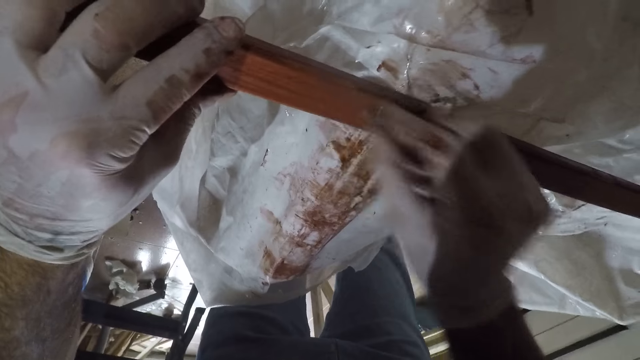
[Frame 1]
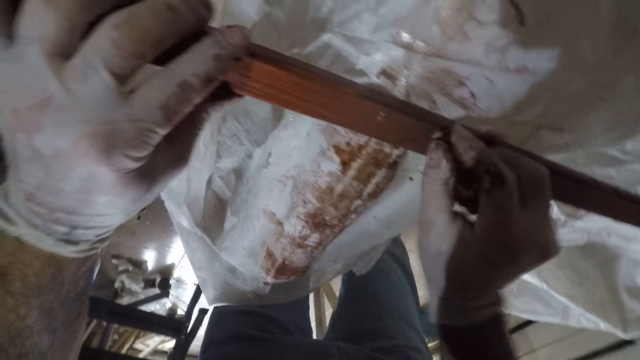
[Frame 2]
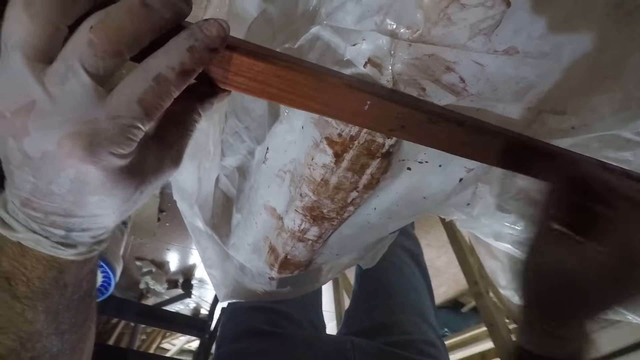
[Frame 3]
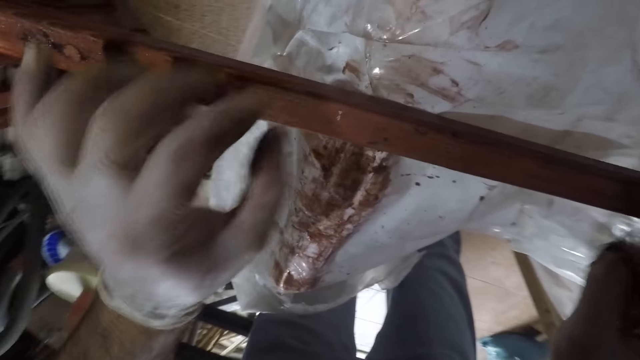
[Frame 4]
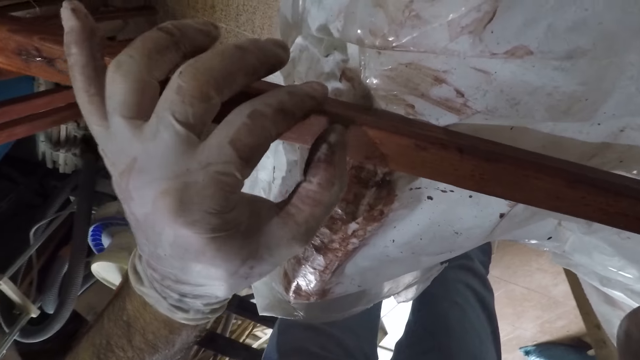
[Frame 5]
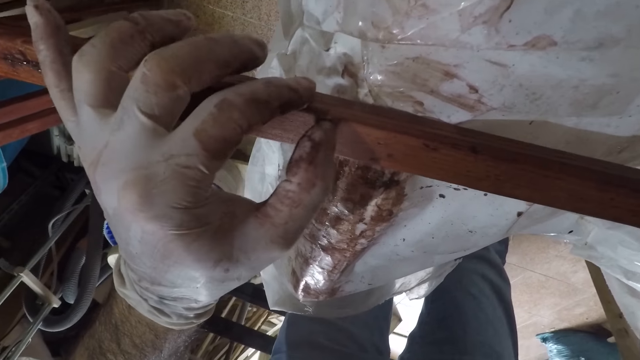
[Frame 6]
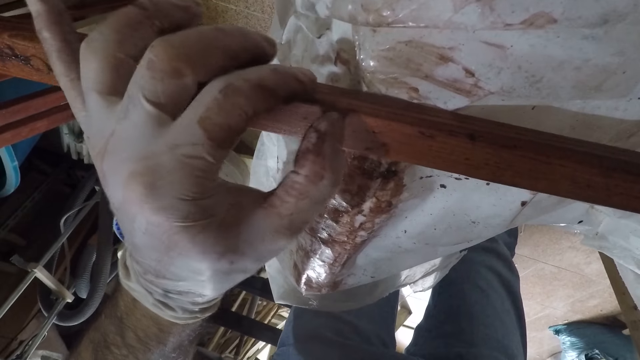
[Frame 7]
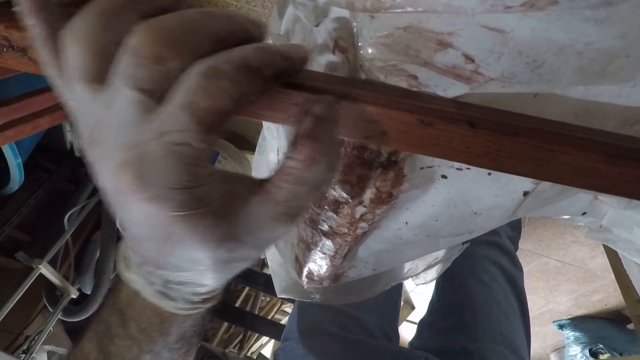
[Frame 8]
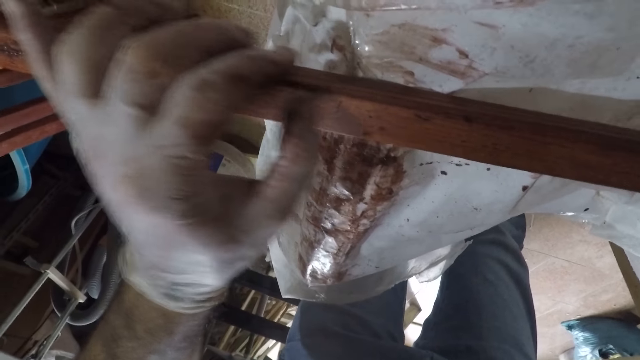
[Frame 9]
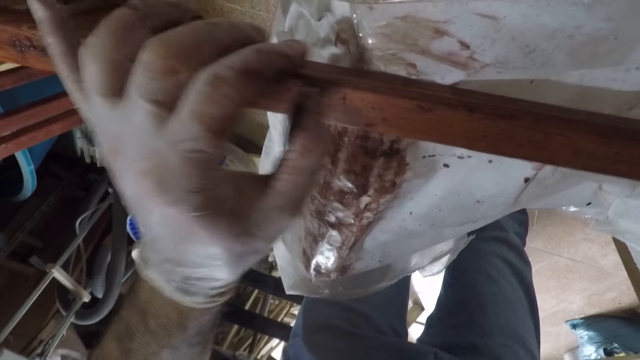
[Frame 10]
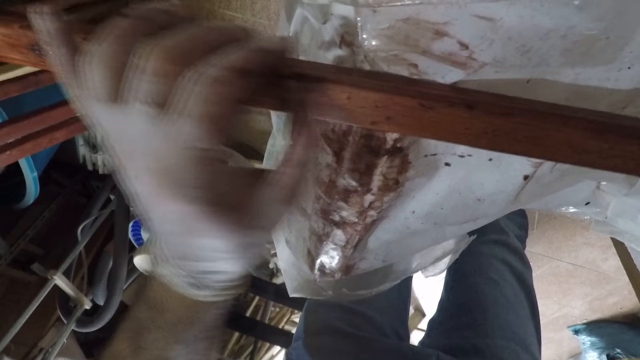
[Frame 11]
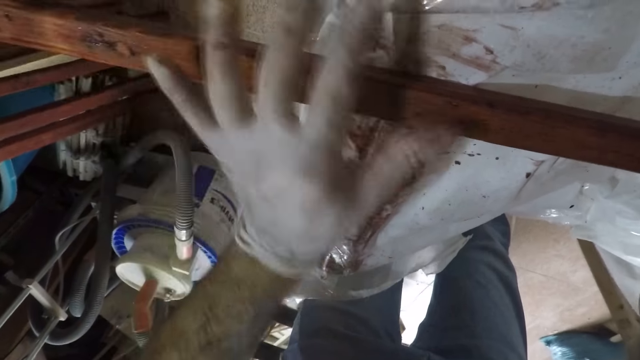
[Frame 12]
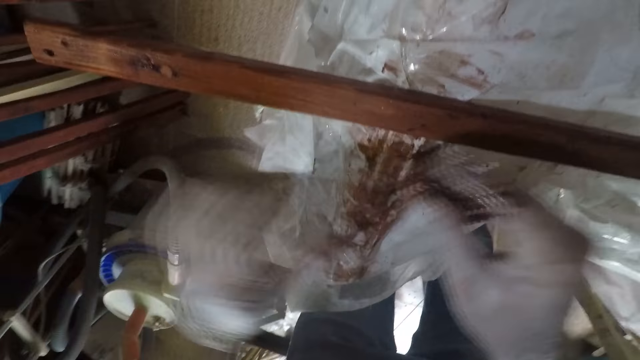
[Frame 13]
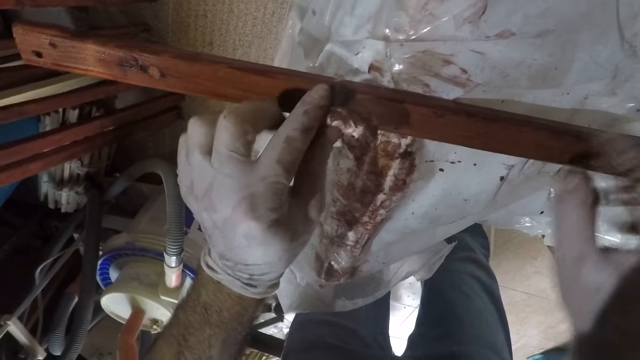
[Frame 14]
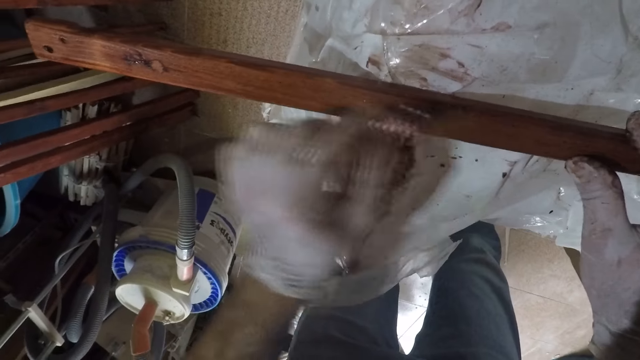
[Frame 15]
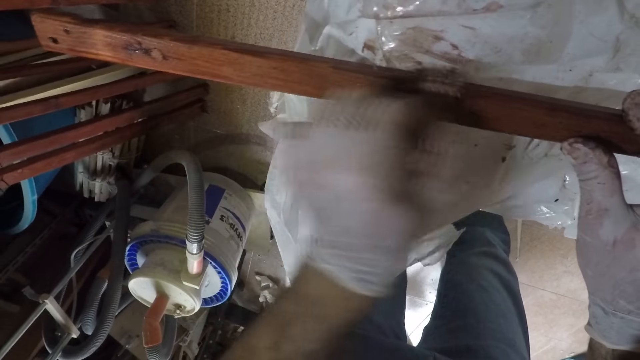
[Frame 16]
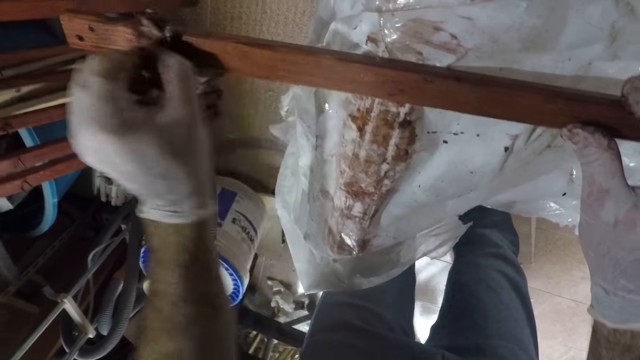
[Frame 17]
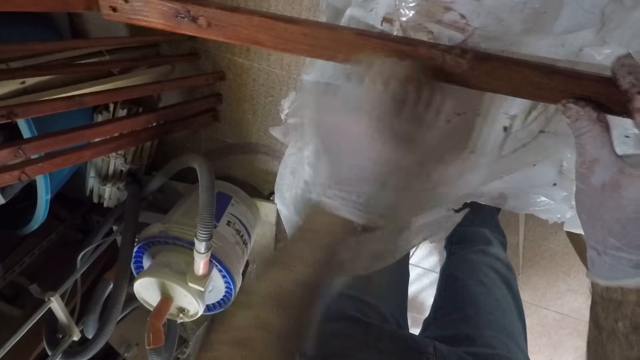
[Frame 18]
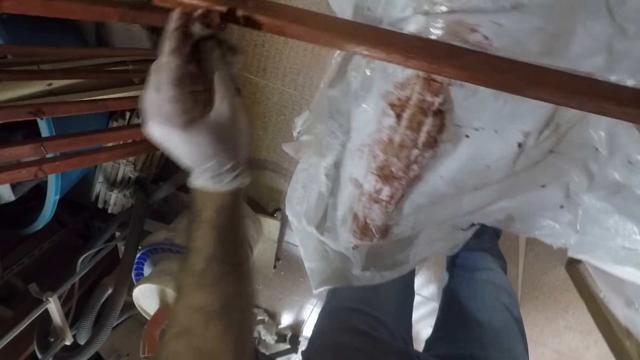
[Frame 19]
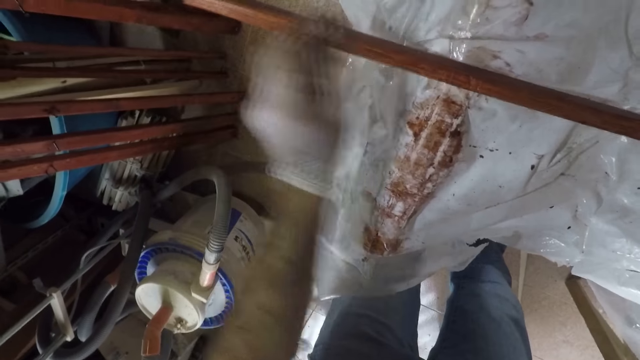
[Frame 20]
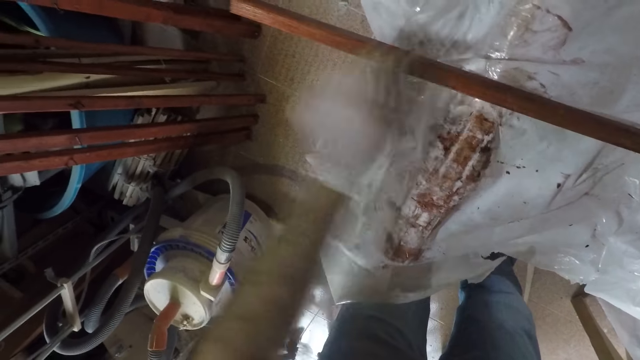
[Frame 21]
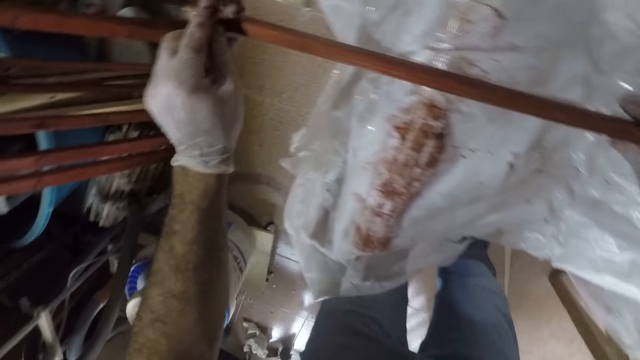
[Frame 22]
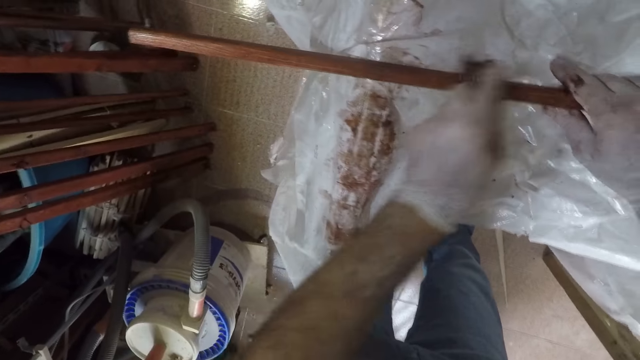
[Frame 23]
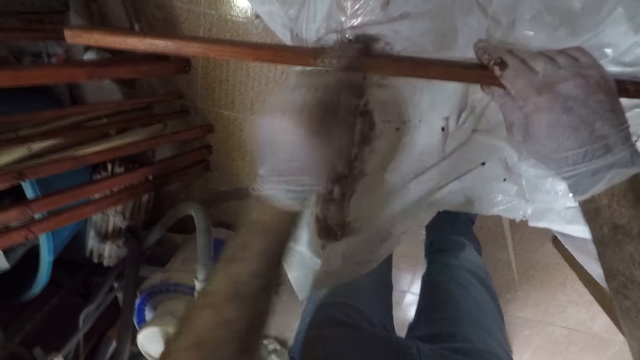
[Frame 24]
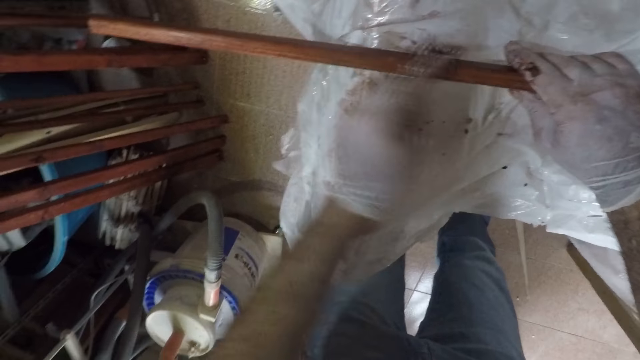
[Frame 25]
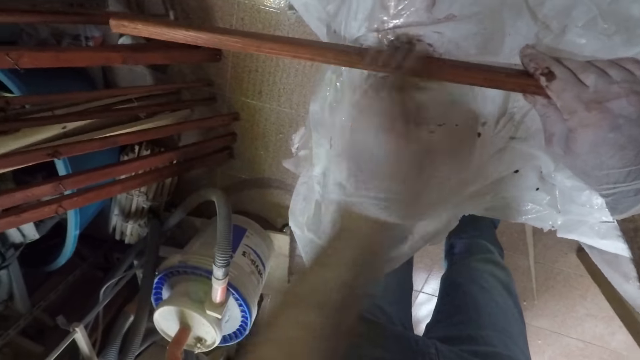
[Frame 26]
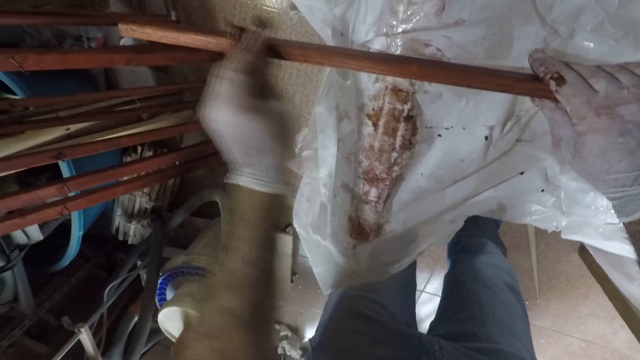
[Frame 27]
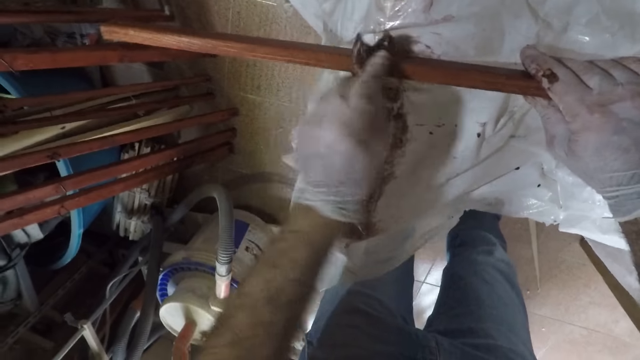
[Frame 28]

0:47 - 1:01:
The camera wearer rubs the wood surface with his hand. He spreads wood finisher with his hand. He cleans the wood surfaces with the piece of paper. He spreads wood finisher with the tack cloth. He turns the wood.

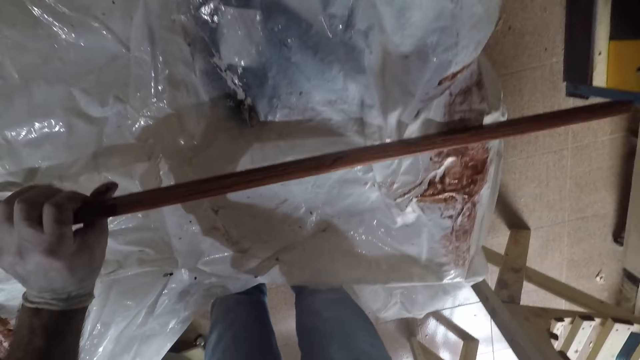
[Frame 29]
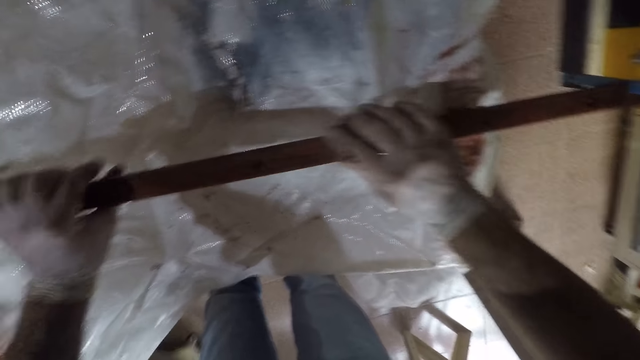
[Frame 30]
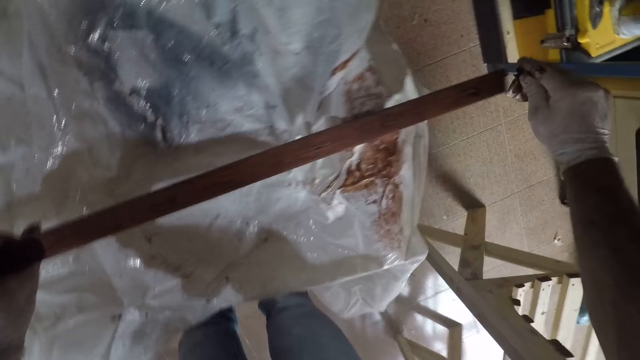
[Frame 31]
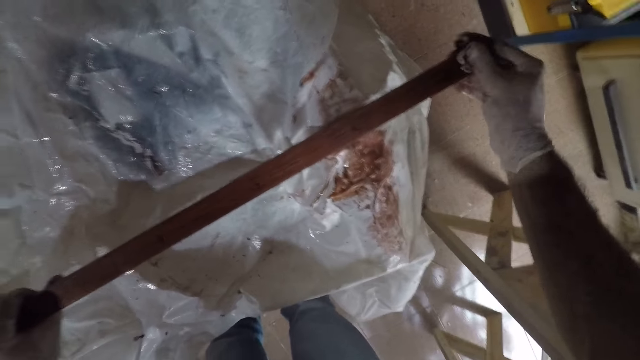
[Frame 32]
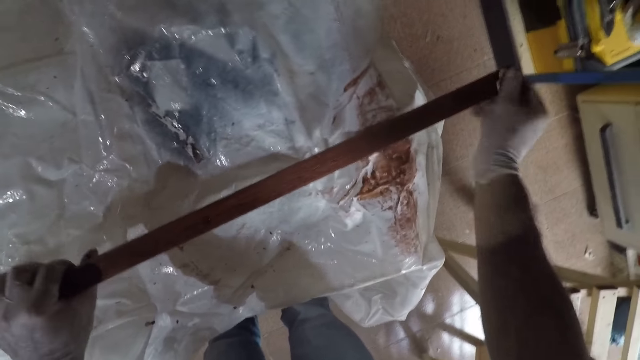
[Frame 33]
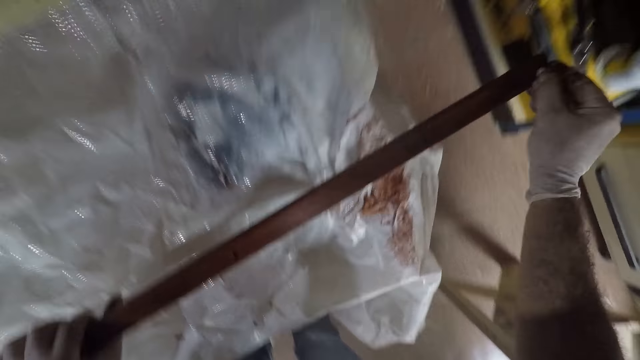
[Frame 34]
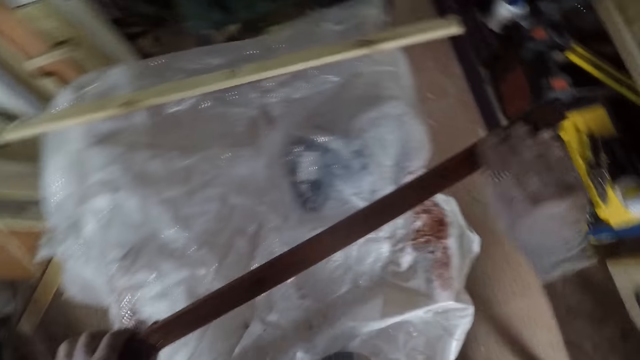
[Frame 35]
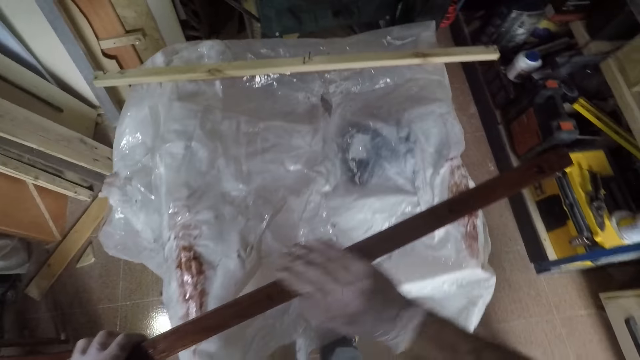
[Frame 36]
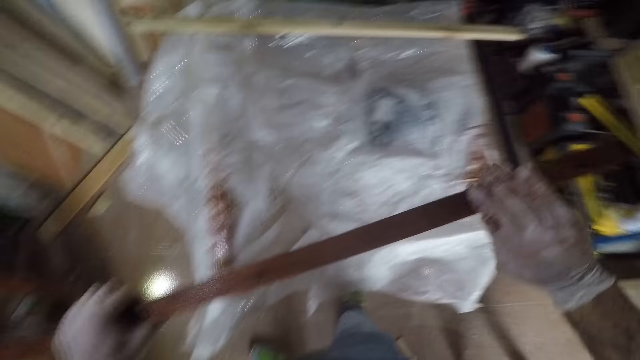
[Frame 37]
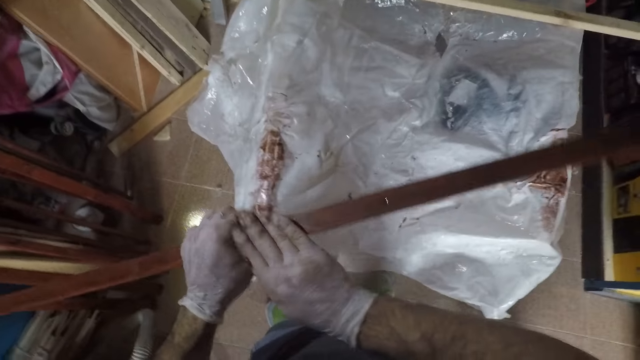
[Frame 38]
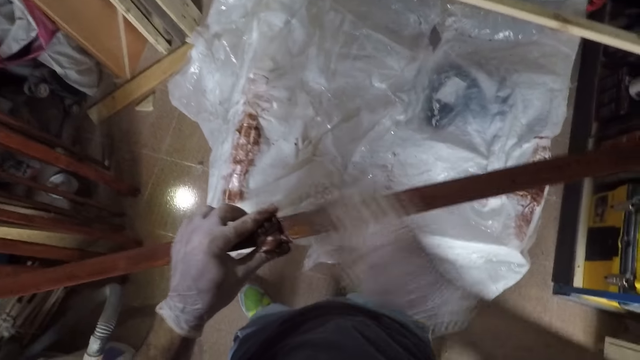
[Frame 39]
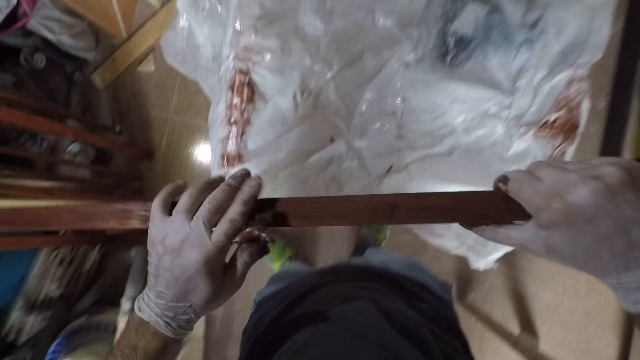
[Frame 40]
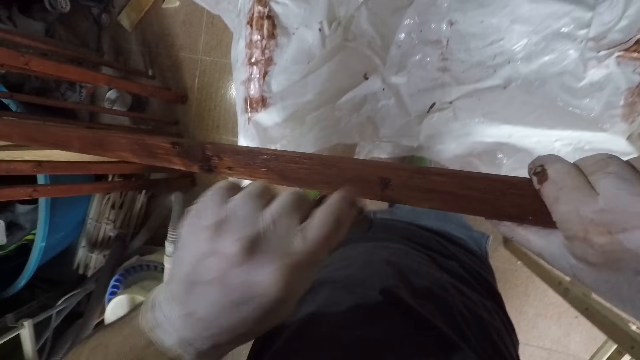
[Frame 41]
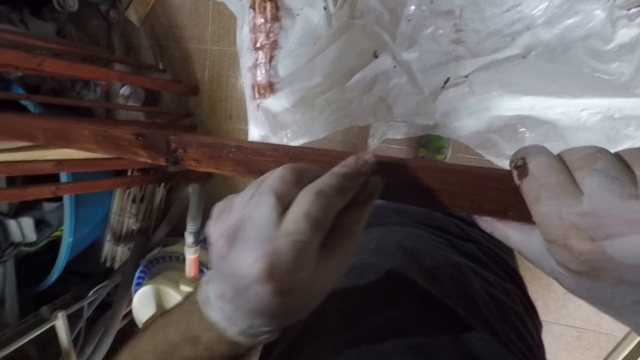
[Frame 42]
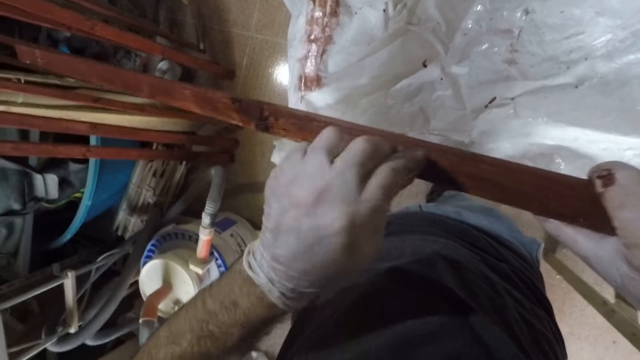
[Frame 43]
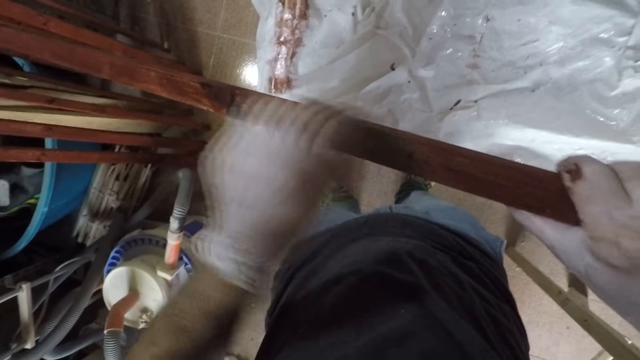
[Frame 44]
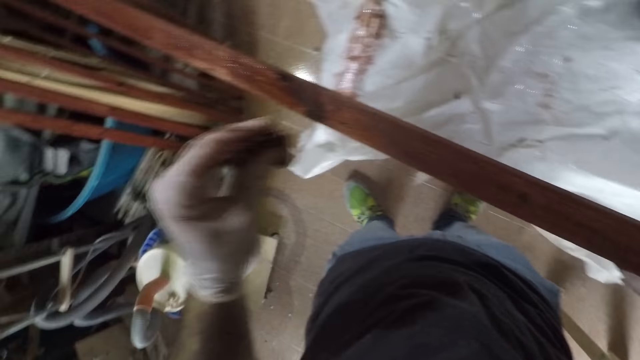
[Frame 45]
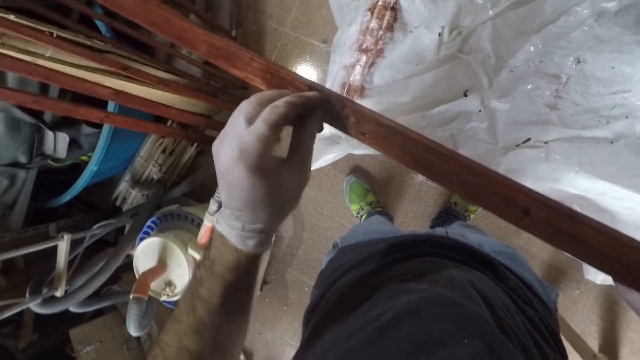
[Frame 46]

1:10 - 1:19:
The camera wearer holds the wood. They pick up the wood. They clean the wood surfaces with the piece of paper.
